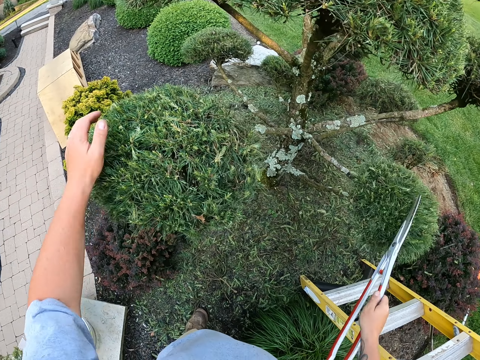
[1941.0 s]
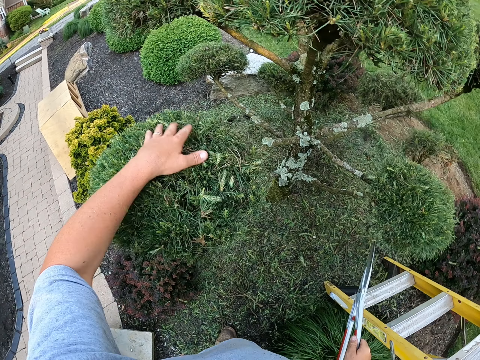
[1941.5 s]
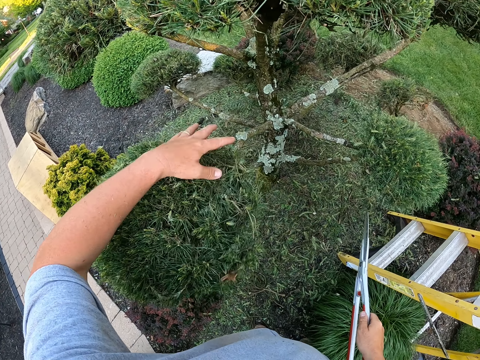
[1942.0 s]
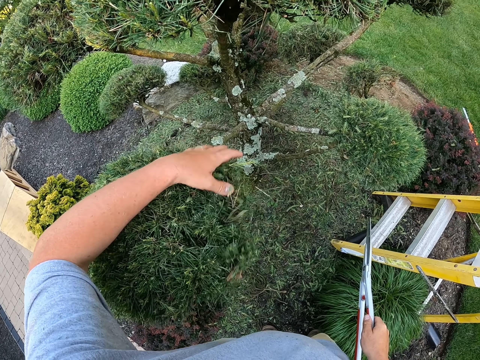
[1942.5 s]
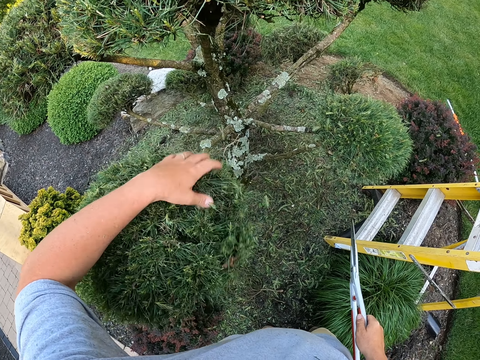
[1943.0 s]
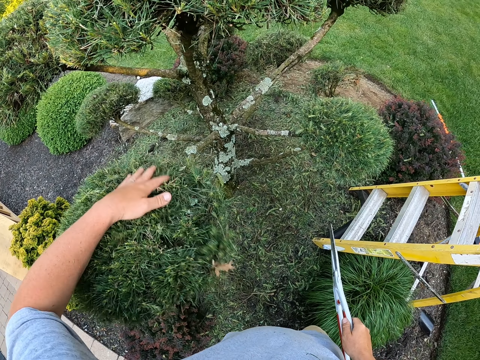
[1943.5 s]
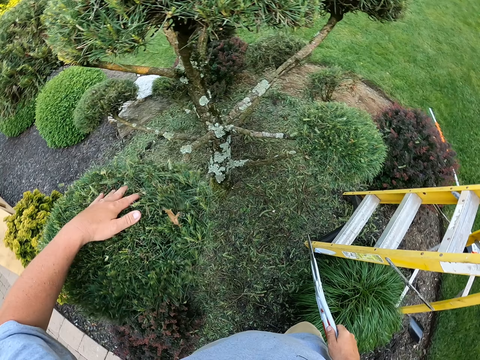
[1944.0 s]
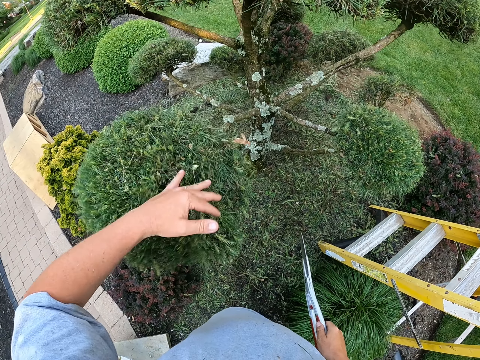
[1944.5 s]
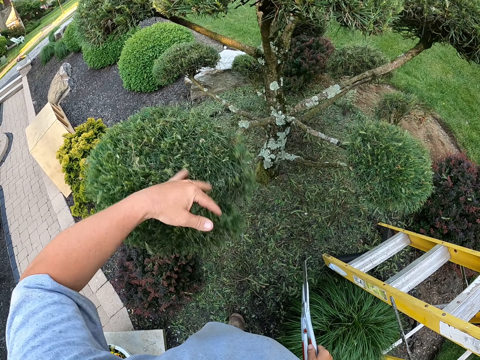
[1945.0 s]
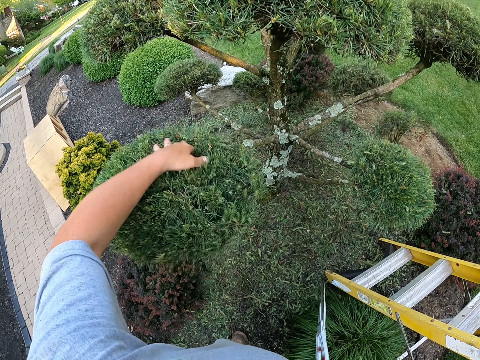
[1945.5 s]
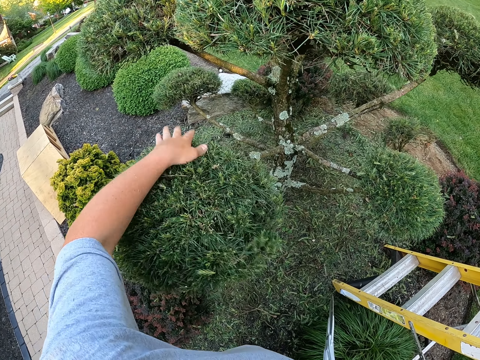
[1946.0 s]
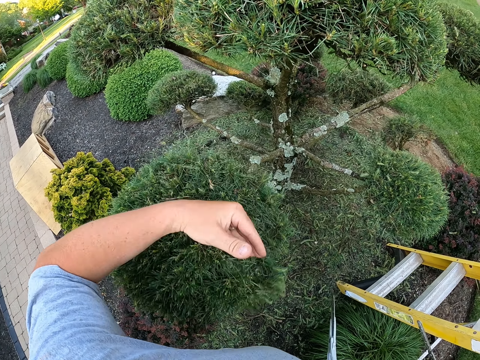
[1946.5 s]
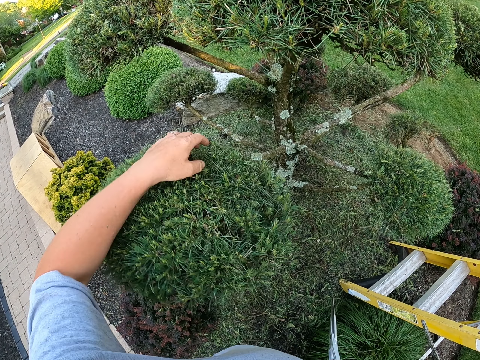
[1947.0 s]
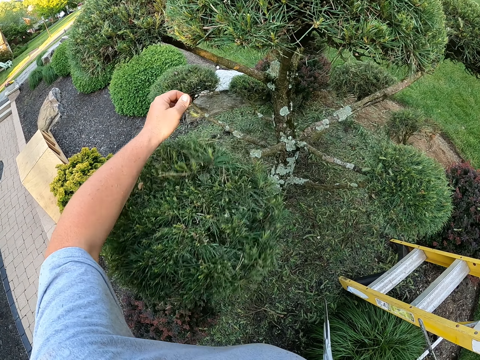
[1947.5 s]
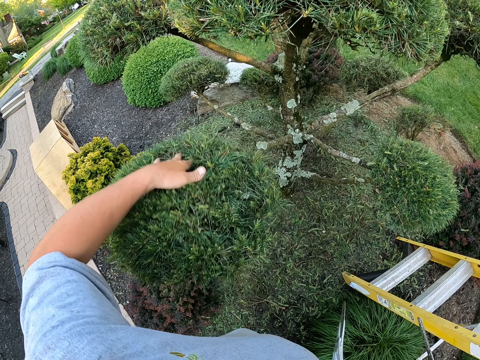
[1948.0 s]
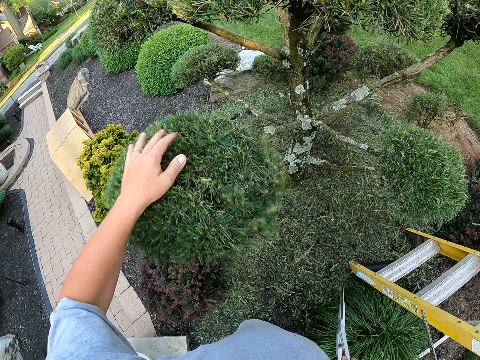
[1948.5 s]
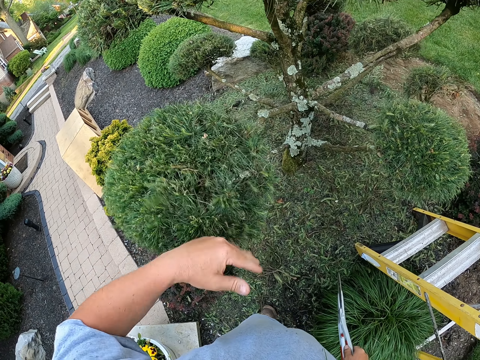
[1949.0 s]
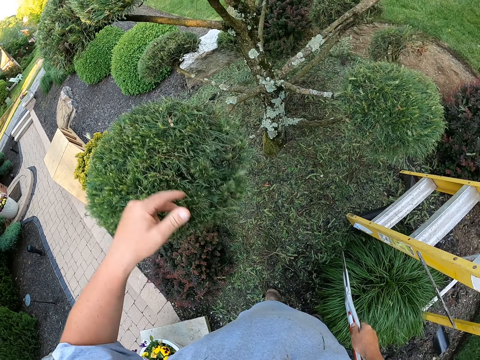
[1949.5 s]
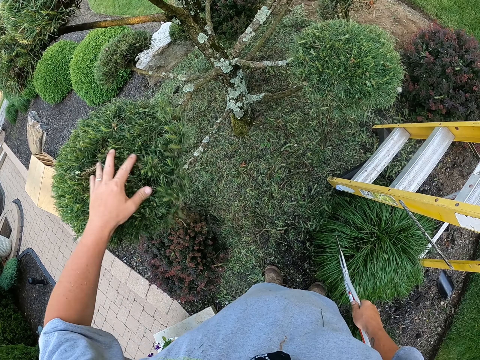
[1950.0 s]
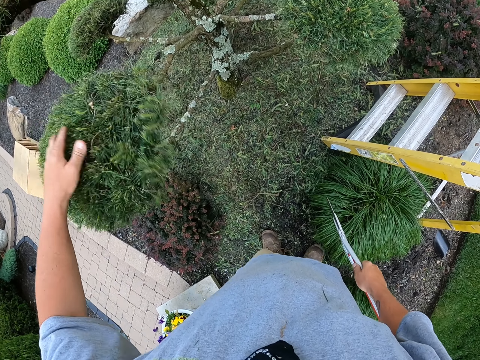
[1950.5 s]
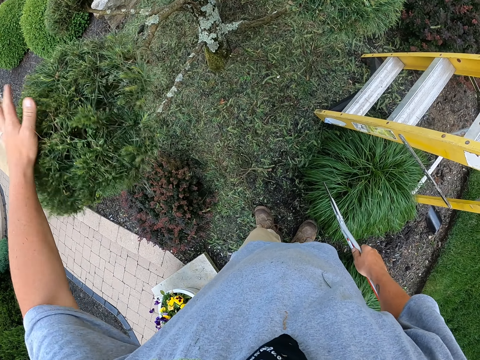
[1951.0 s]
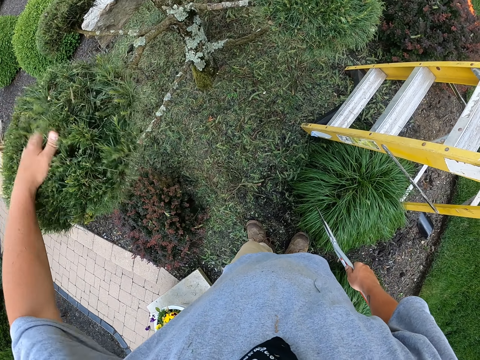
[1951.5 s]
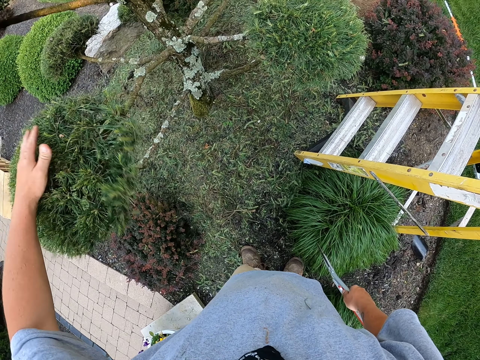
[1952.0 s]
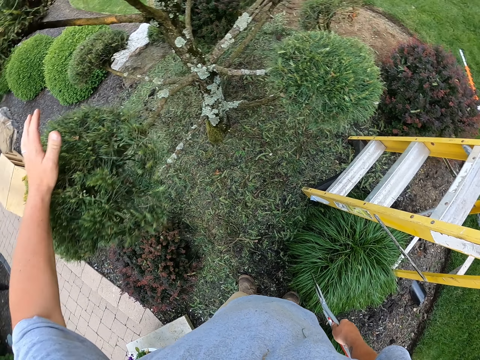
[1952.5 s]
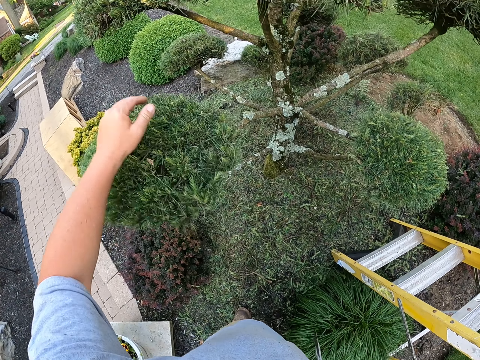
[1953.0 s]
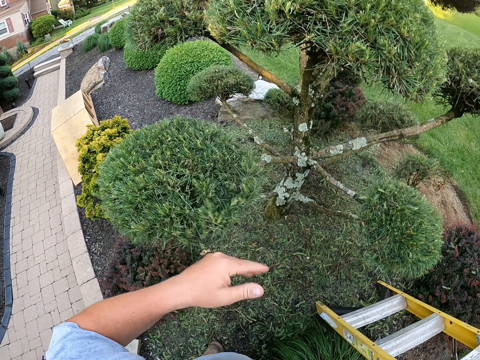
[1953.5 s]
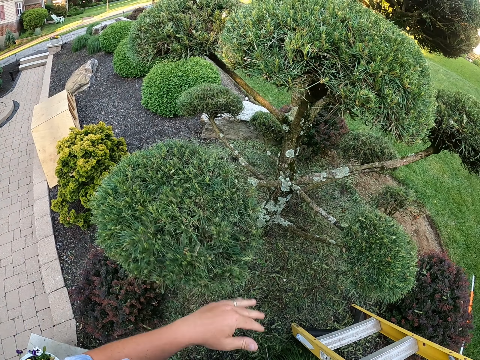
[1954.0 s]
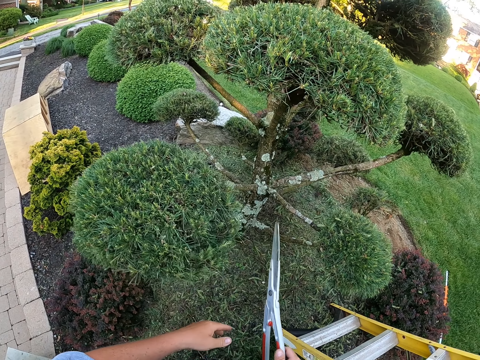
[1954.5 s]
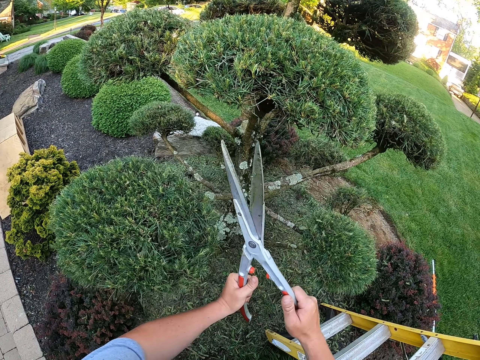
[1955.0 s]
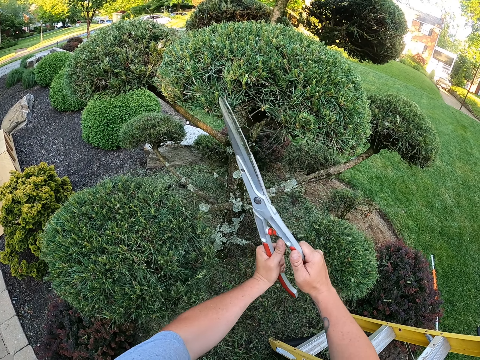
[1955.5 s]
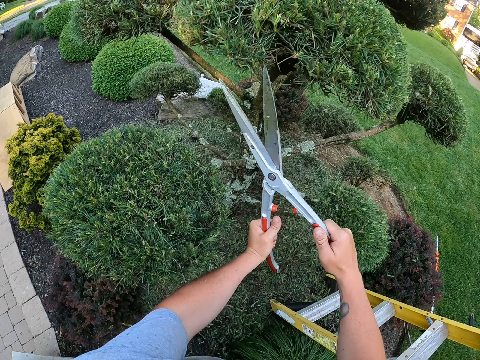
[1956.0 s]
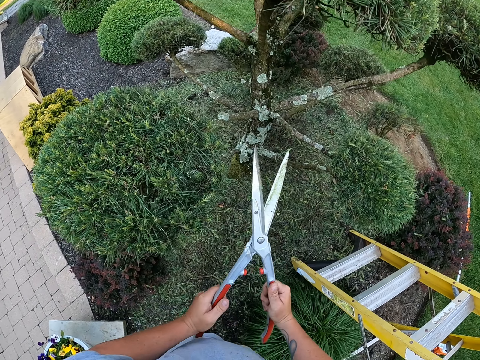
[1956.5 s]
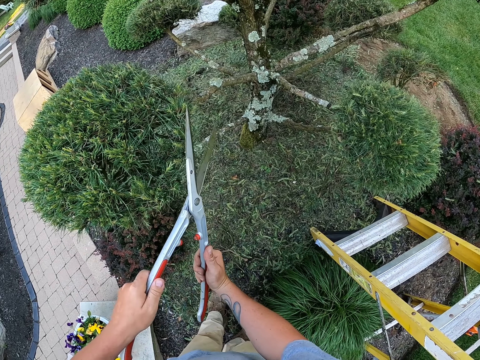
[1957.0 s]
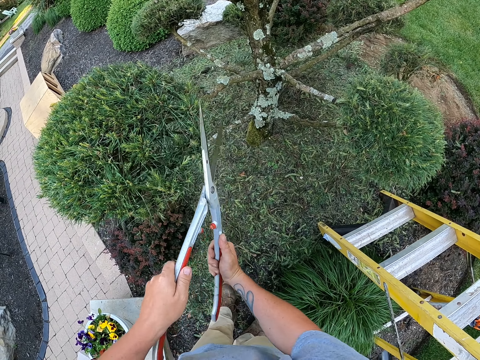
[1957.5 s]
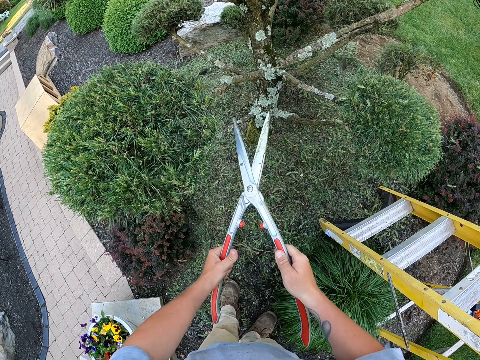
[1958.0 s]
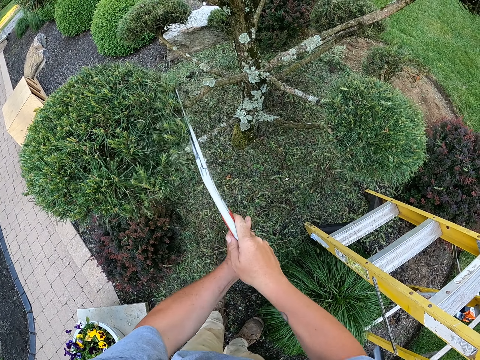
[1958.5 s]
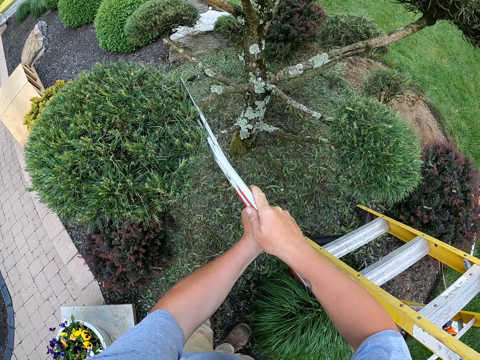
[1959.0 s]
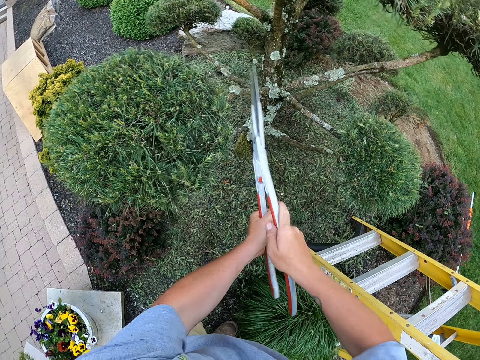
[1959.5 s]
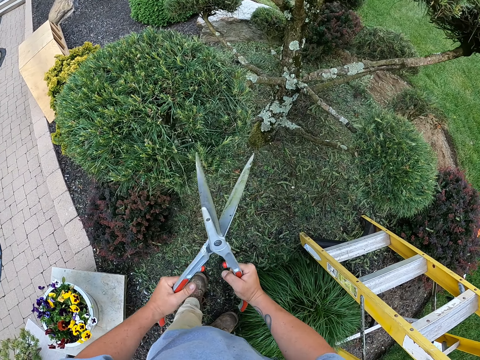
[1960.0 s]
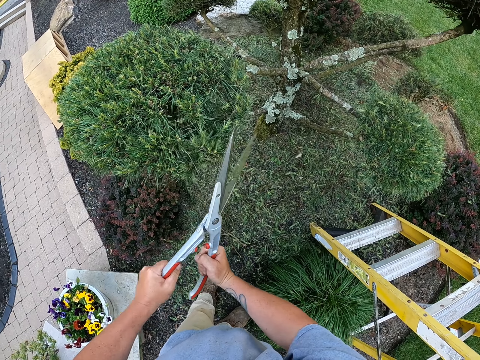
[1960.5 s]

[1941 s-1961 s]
The camera wearer removes leaves on a shrub with a hand. He taps the flower with his hand. He trims the flower with the shear.

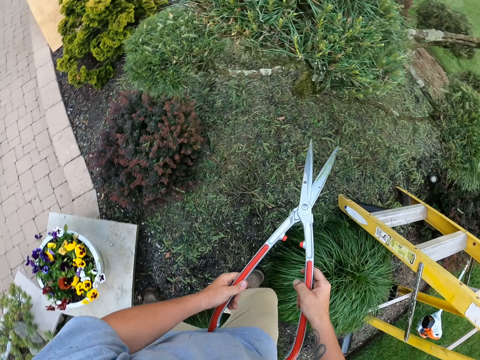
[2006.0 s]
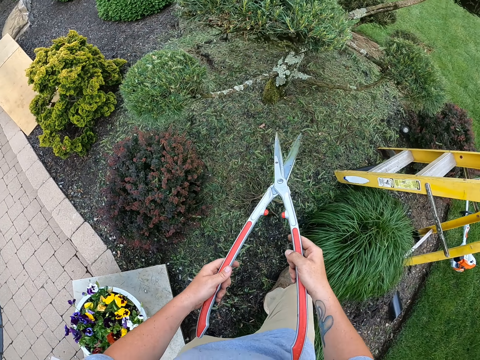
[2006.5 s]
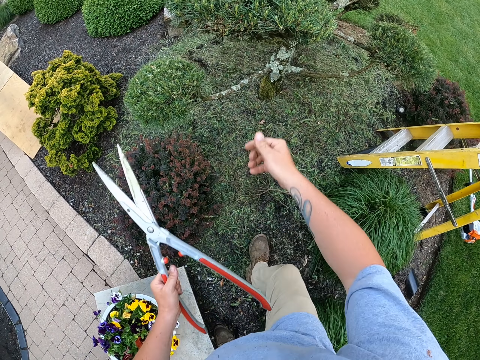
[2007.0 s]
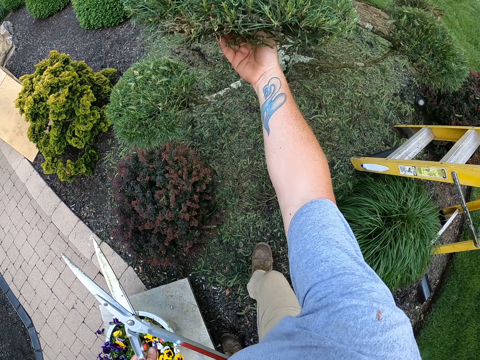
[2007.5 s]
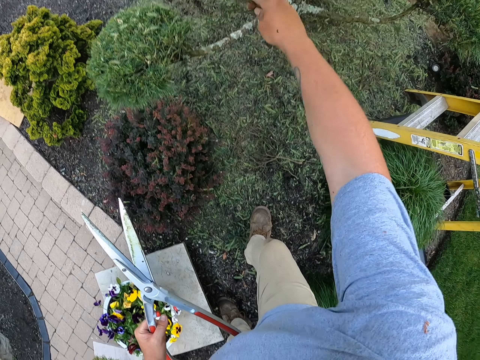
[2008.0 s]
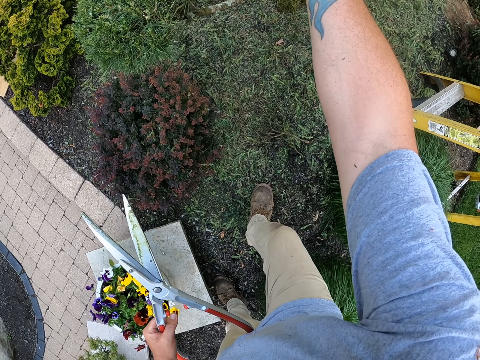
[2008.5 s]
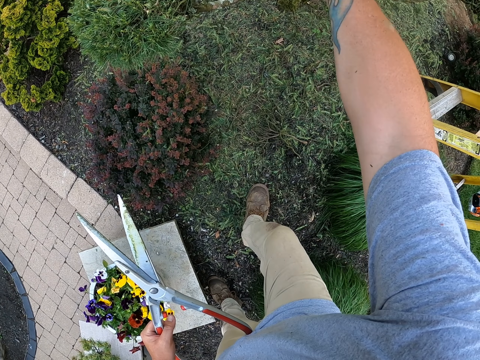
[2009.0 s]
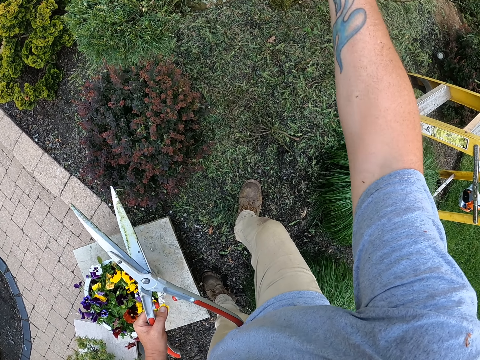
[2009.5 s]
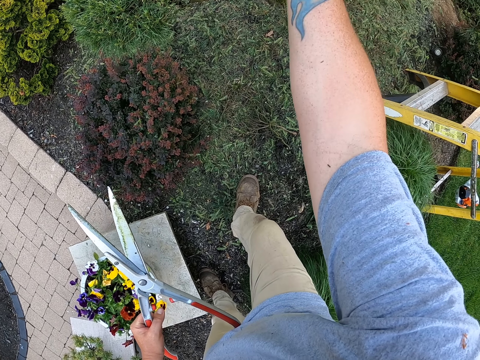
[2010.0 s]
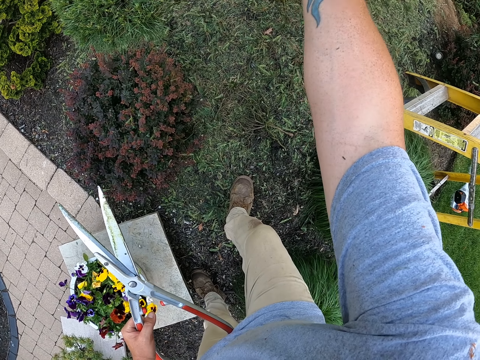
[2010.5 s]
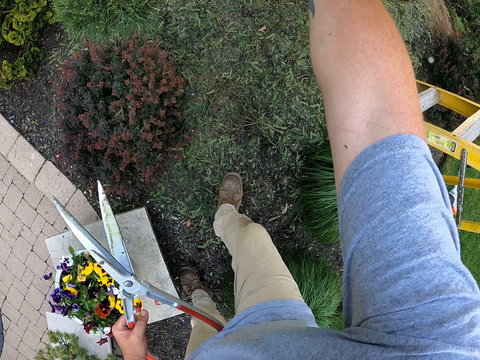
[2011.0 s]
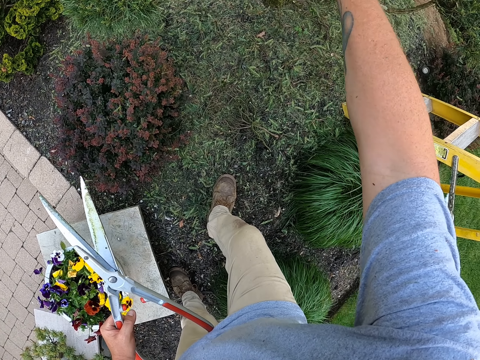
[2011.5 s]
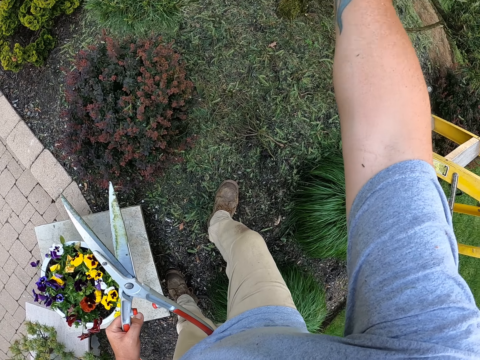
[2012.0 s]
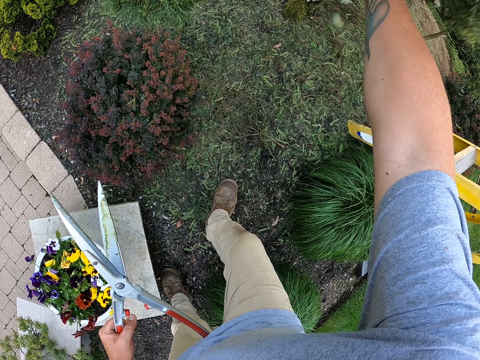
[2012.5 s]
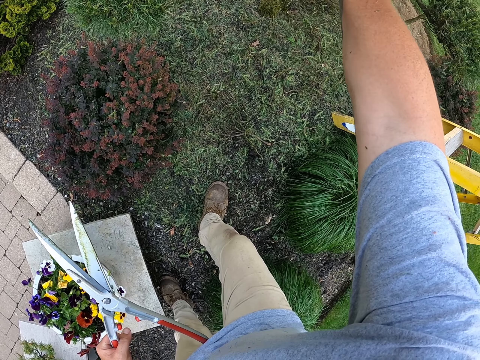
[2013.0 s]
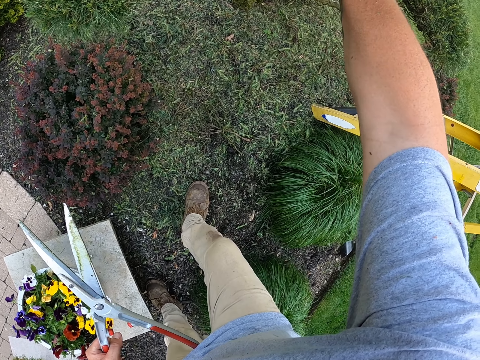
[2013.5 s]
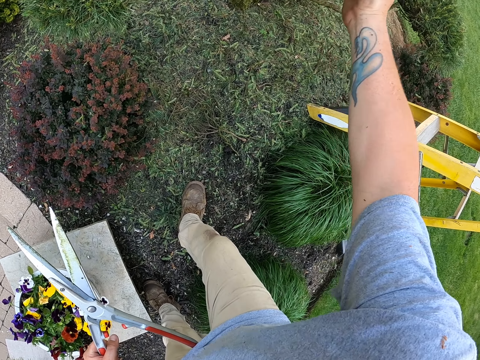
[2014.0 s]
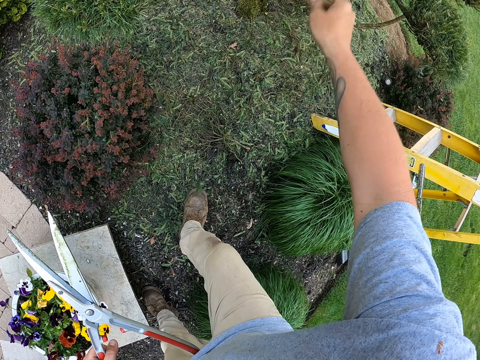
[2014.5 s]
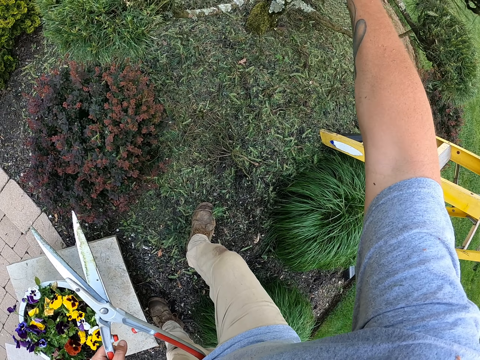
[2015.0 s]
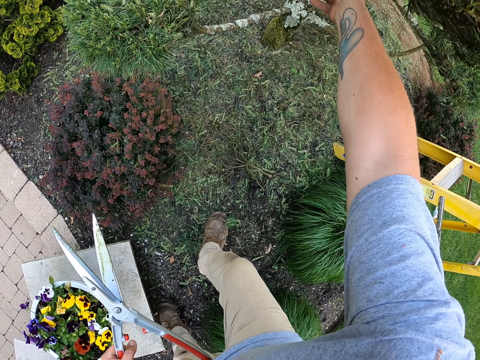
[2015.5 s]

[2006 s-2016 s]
The camera wearer touches the flower with his hand. He removes leaves on a shrub with a hand.
